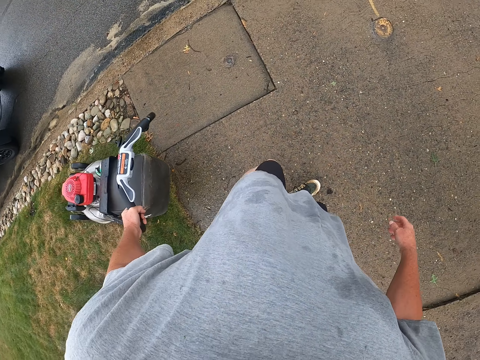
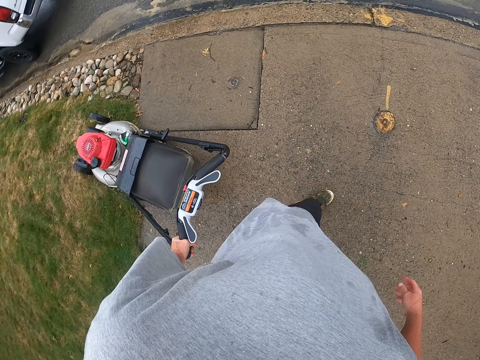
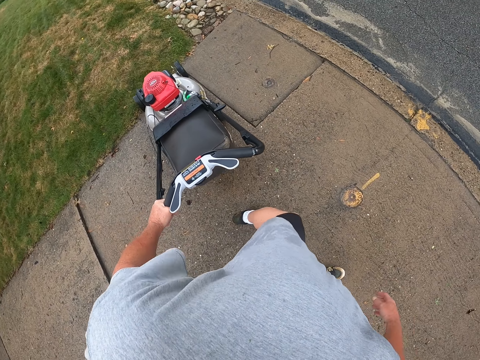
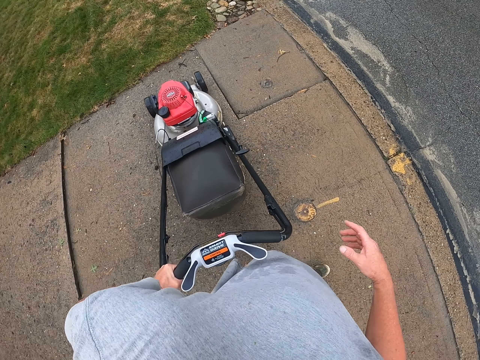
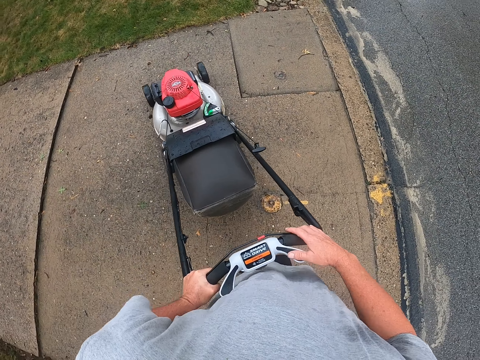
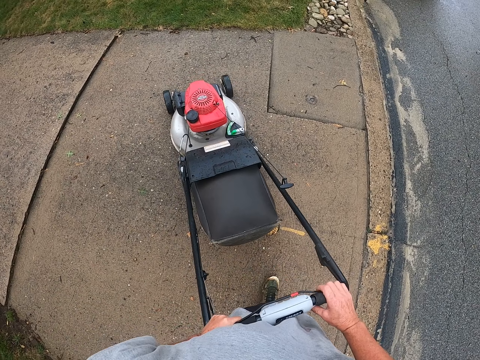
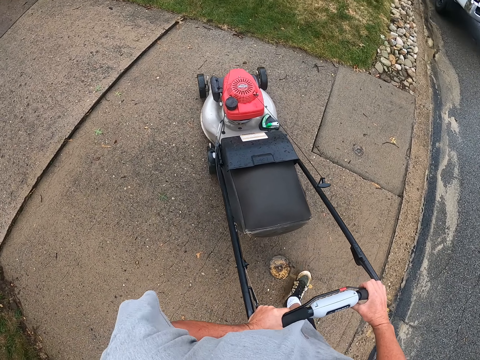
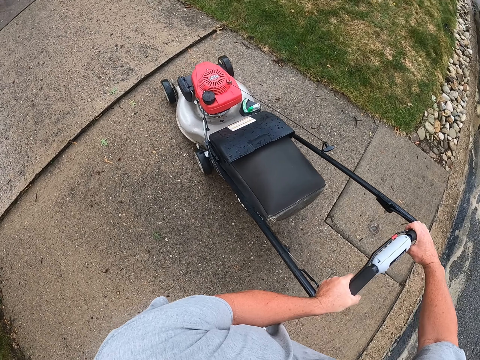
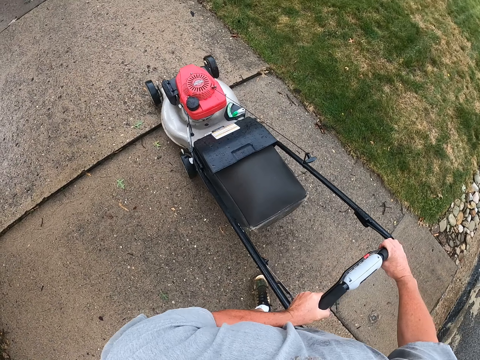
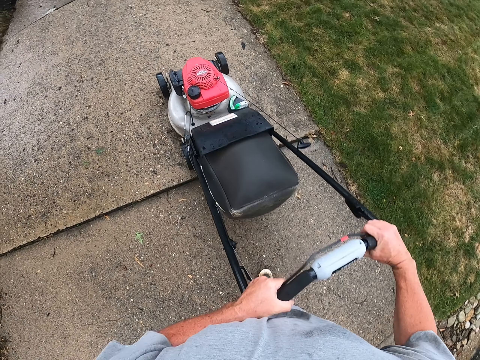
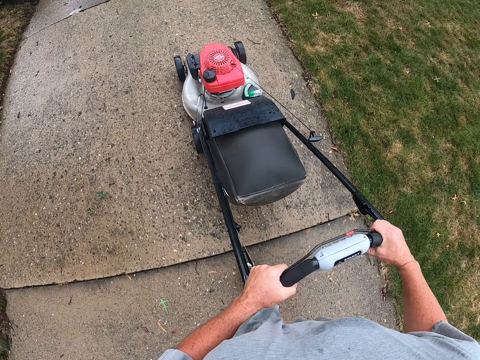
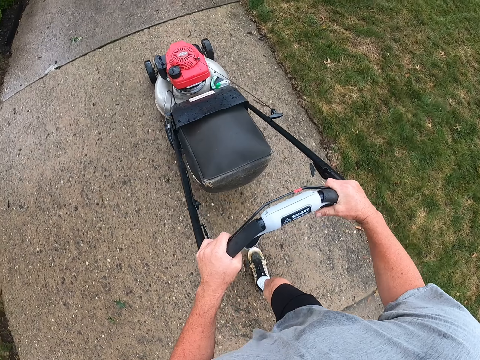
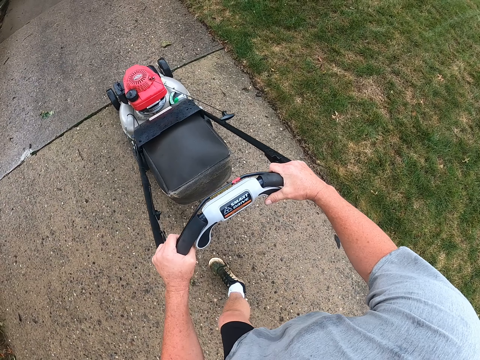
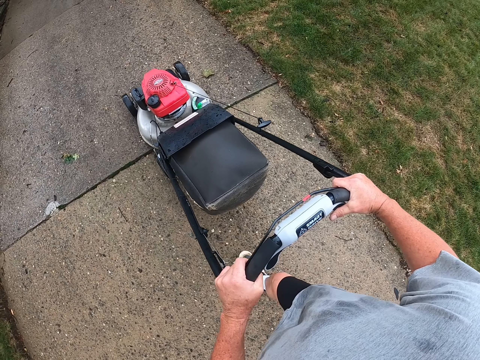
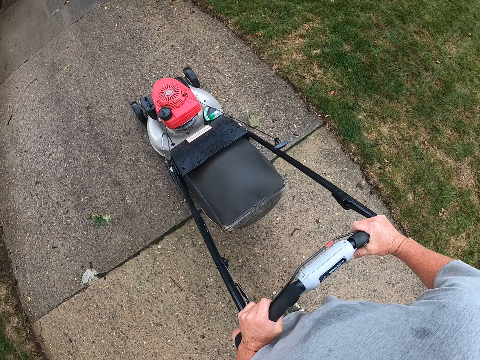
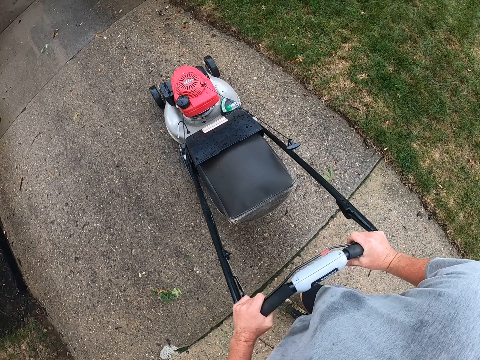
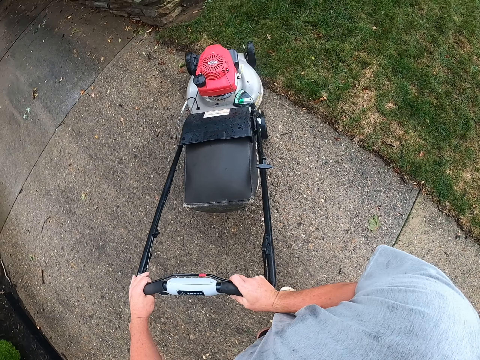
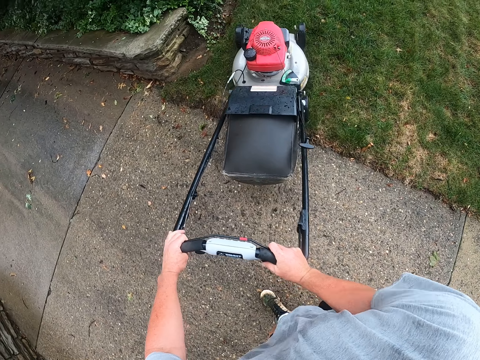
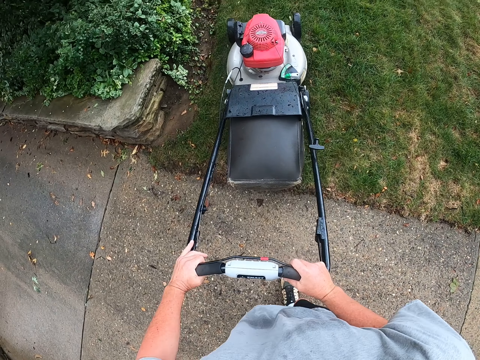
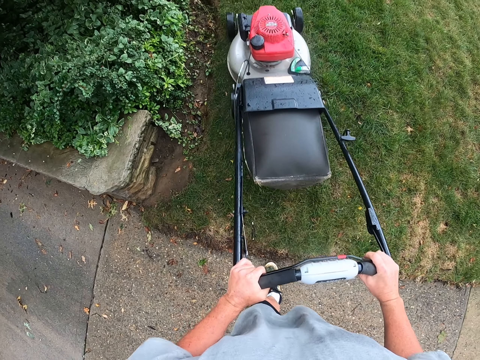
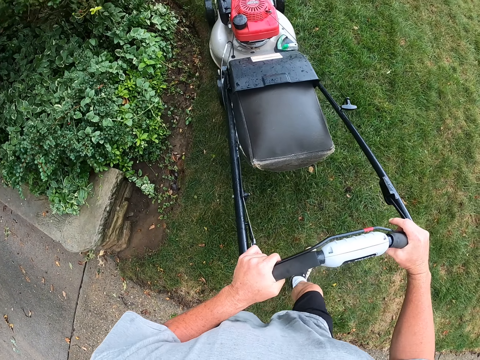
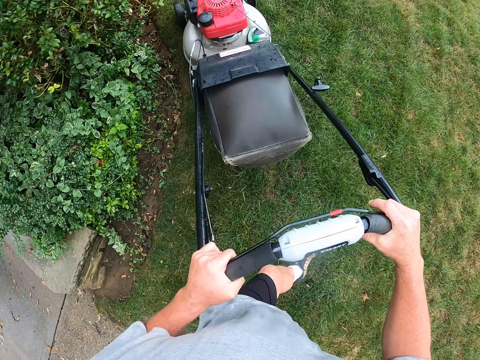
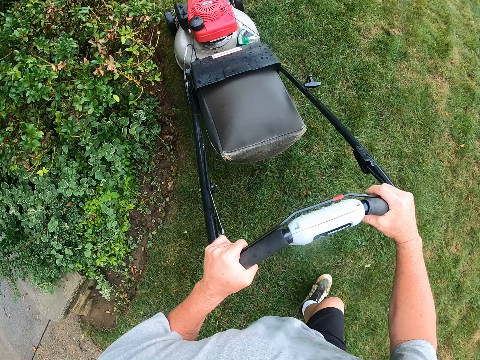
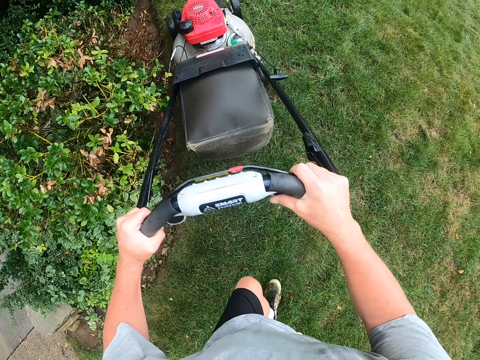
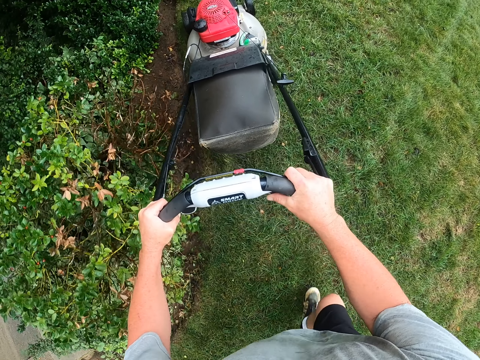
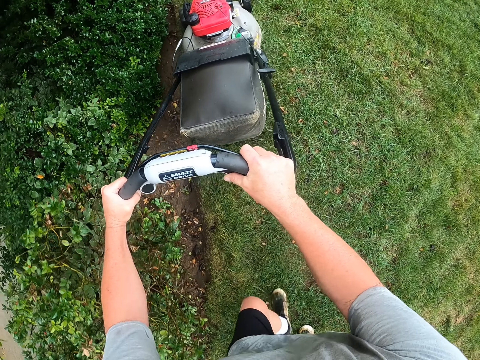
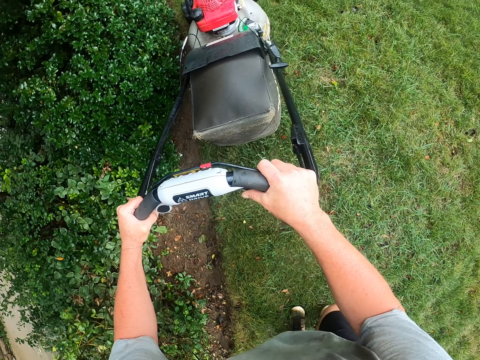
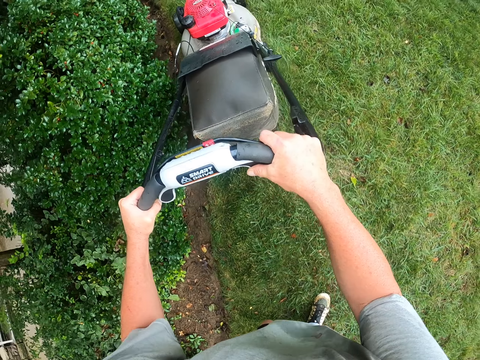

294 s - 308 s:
The camera wearer drives a lawn mower on a sidewalk. They walk around the sidewalk. They cut the grass with the lawn mower.

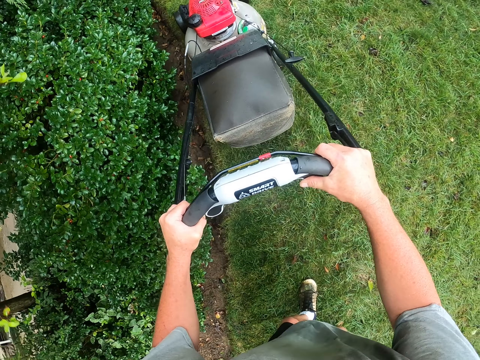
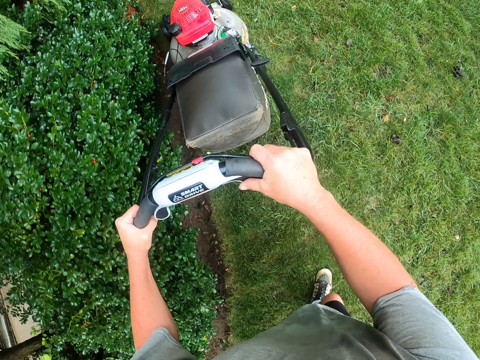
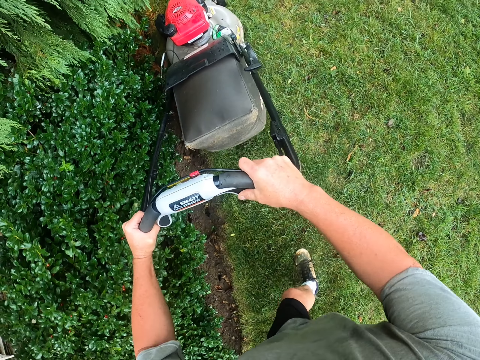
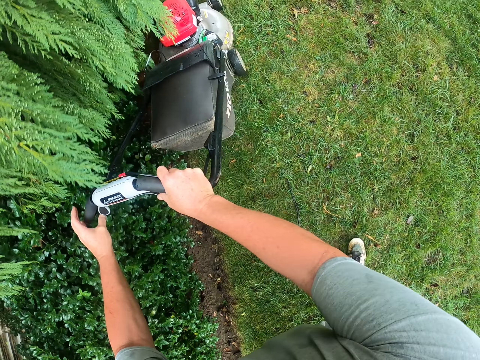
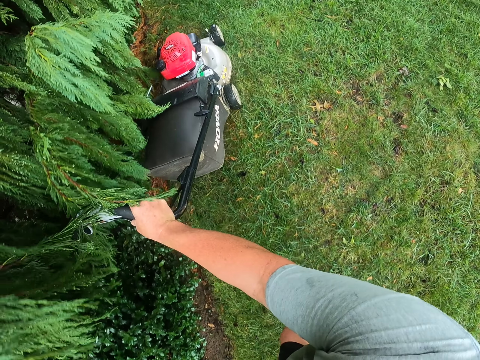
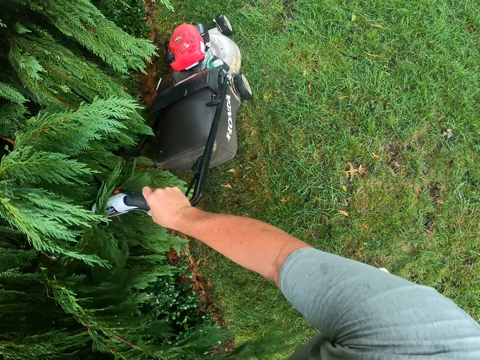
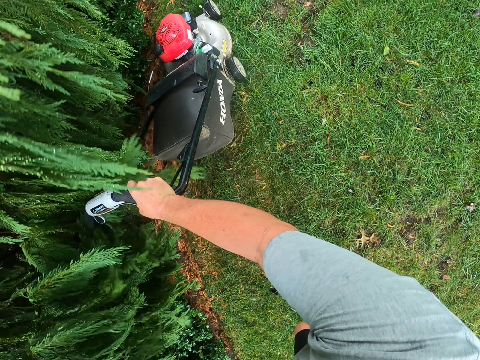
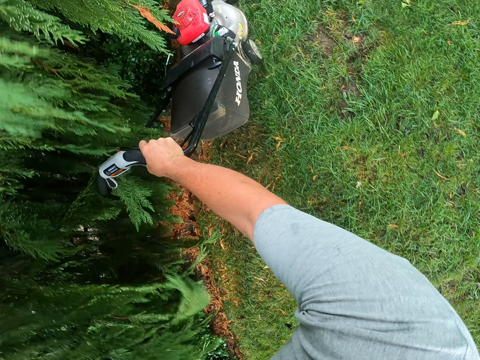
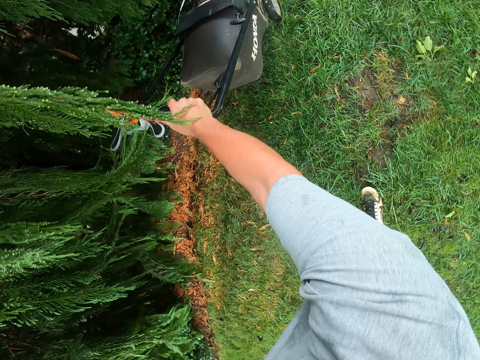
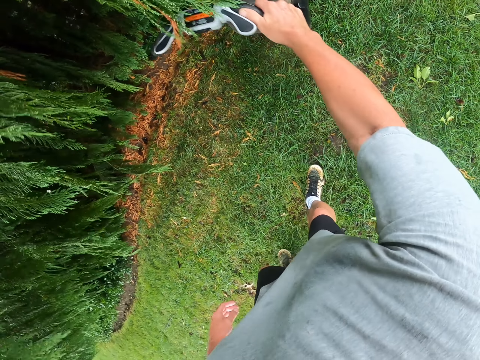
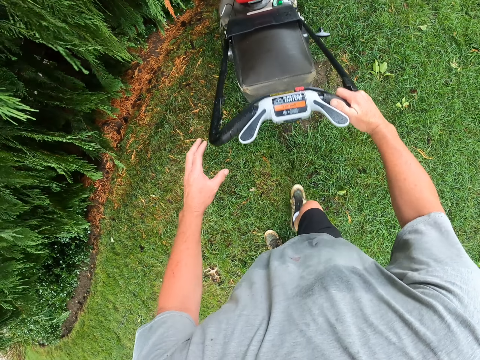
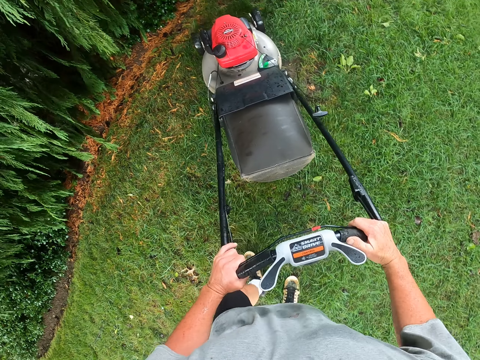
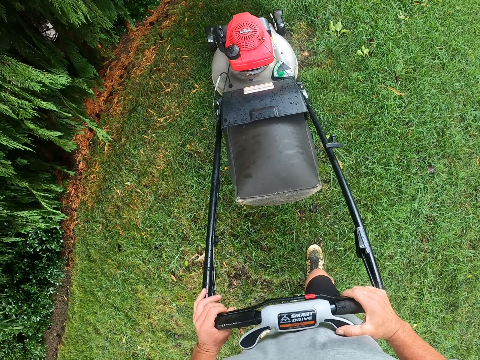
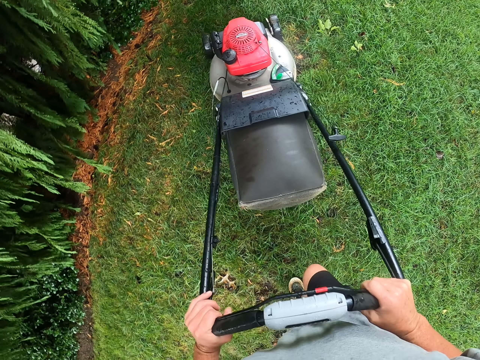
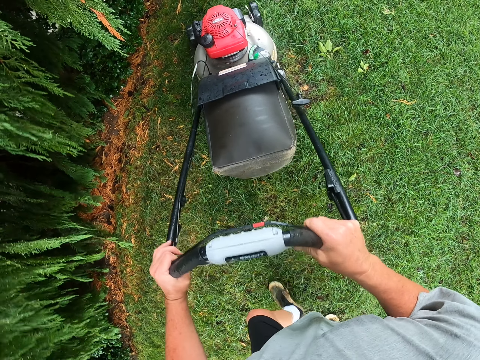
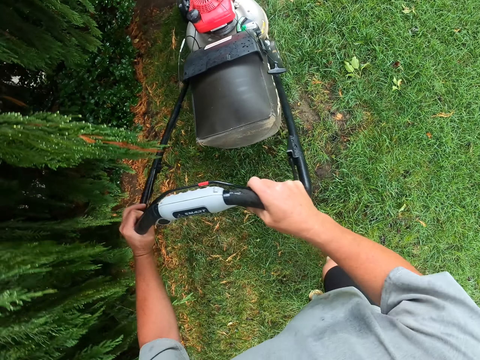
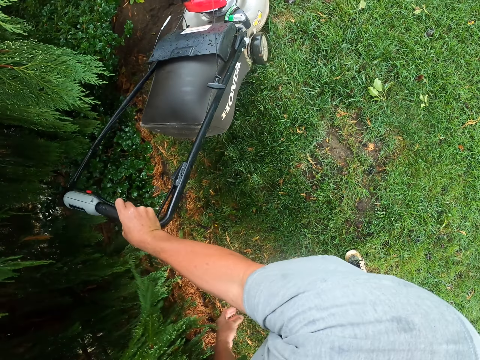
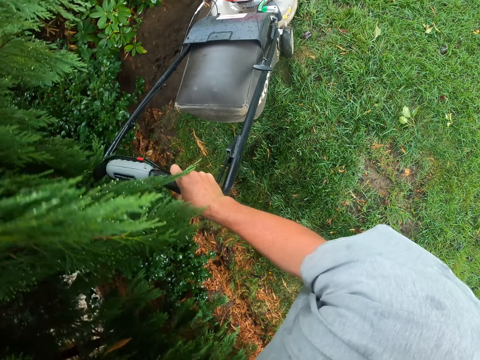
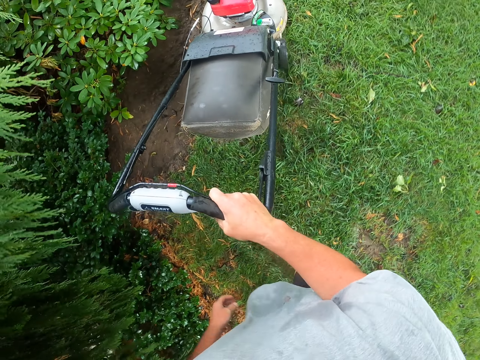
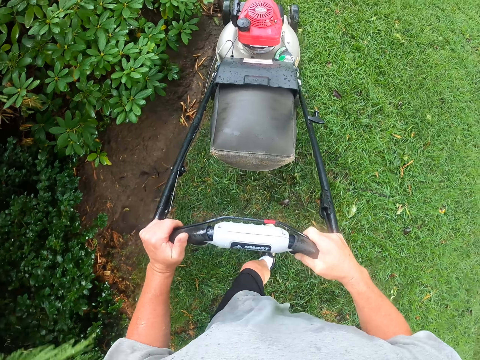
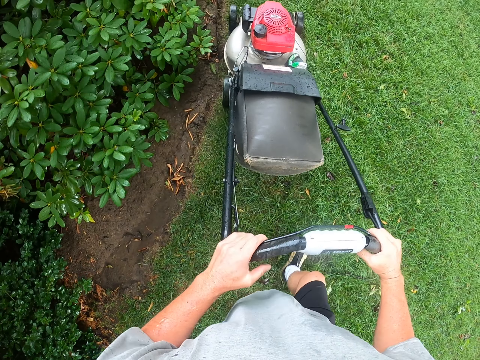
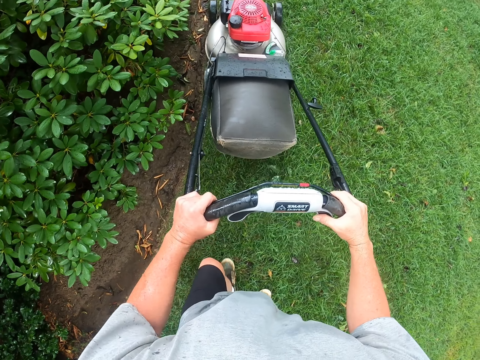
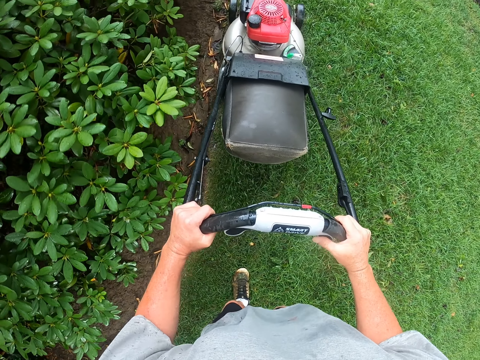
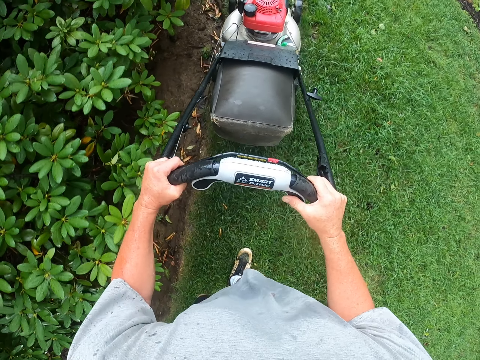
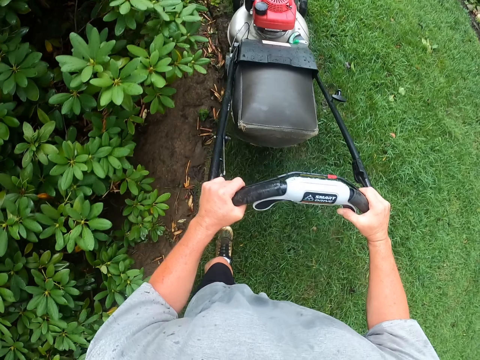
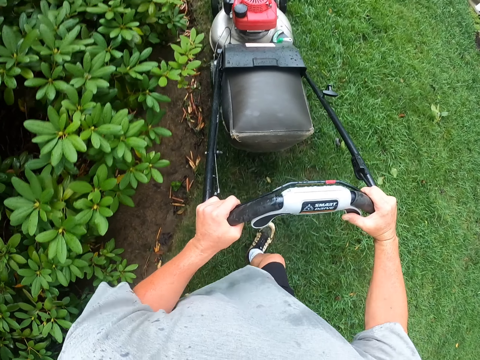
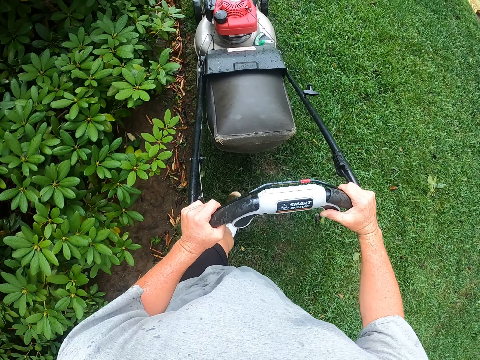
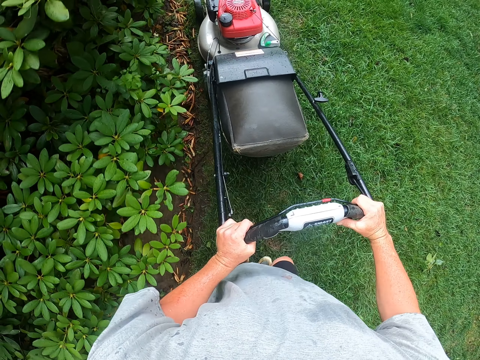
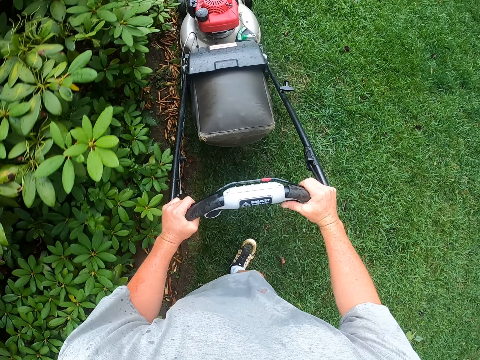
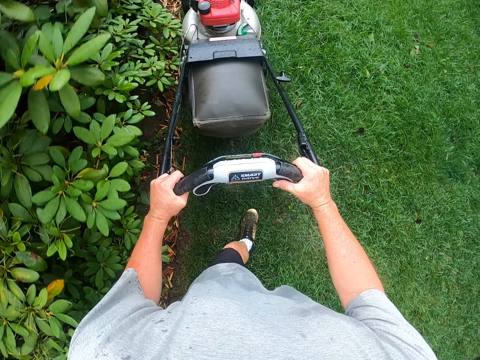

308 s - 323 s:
The camera wearer adjusts a lawn mower on the ground. They cut grass with the lawn mower. They adjust the lawn mower on the ground. They pull the lawn mower. They cut the grass with the lawn mower.
